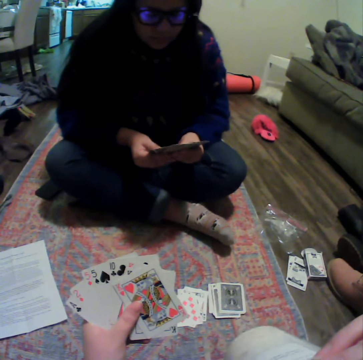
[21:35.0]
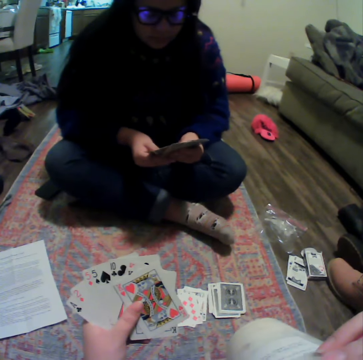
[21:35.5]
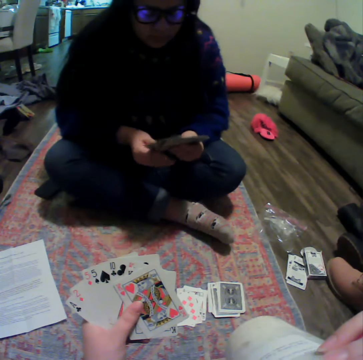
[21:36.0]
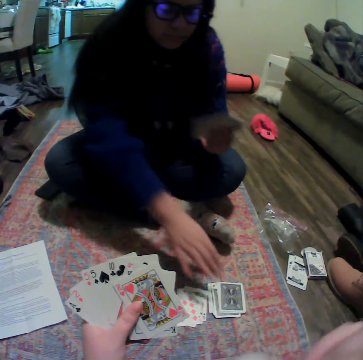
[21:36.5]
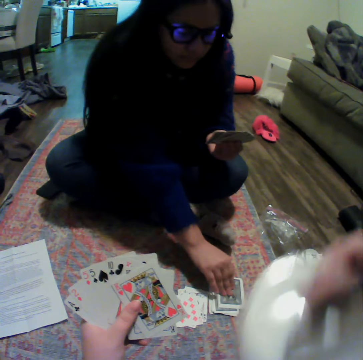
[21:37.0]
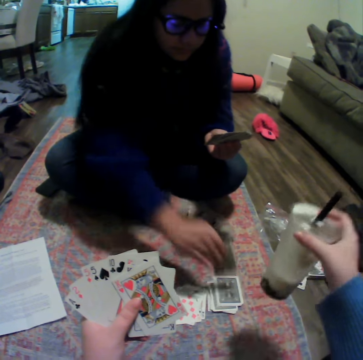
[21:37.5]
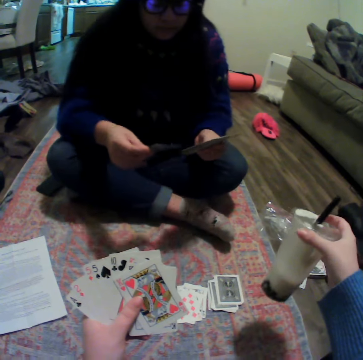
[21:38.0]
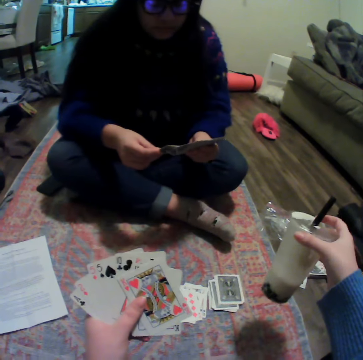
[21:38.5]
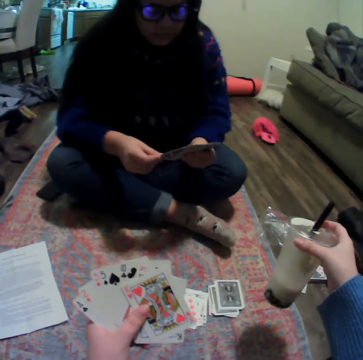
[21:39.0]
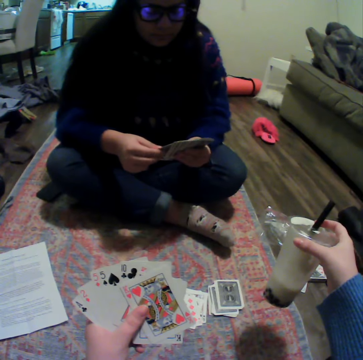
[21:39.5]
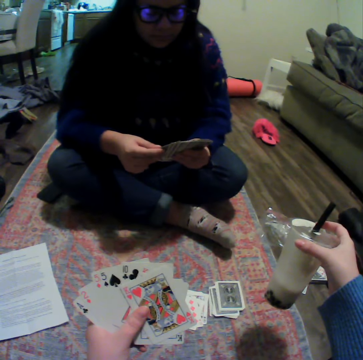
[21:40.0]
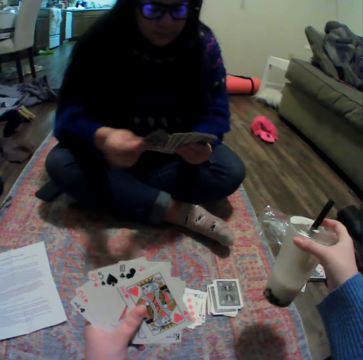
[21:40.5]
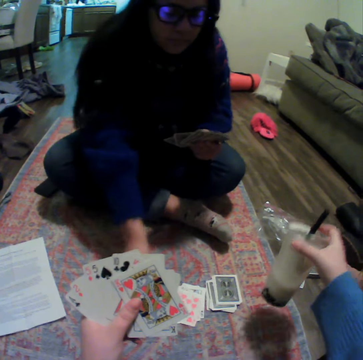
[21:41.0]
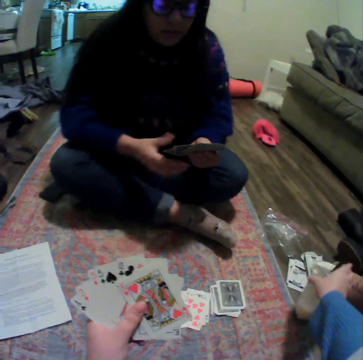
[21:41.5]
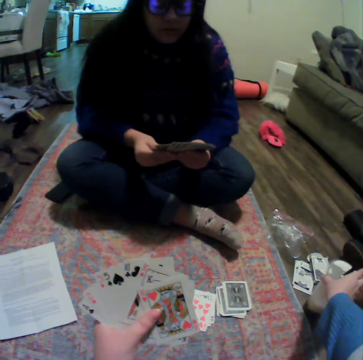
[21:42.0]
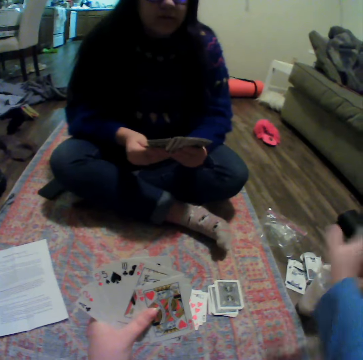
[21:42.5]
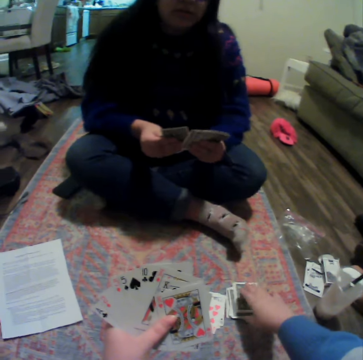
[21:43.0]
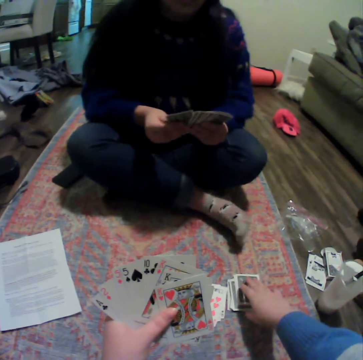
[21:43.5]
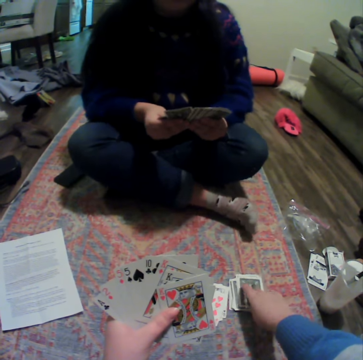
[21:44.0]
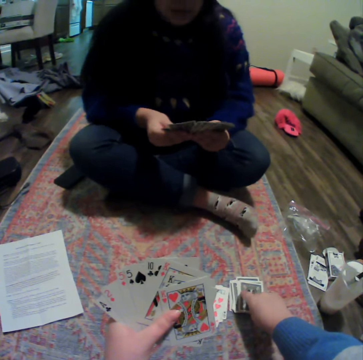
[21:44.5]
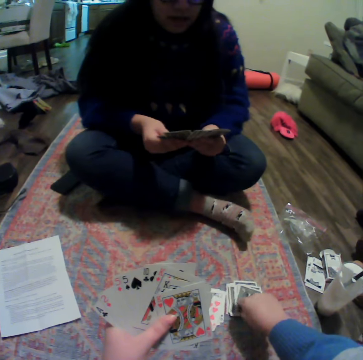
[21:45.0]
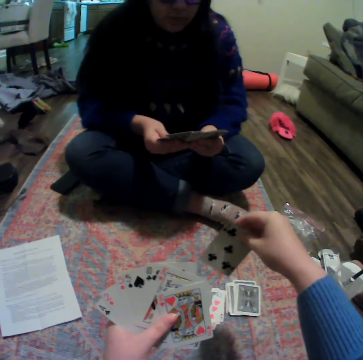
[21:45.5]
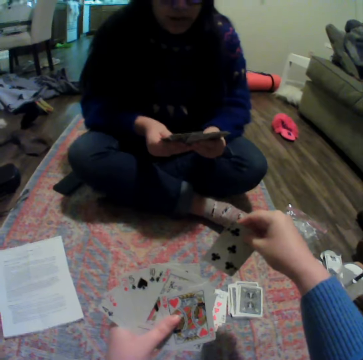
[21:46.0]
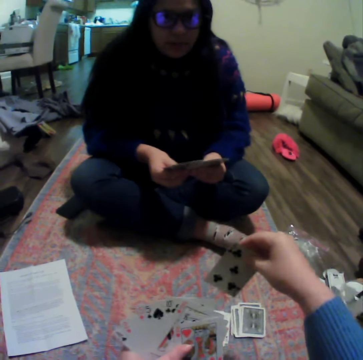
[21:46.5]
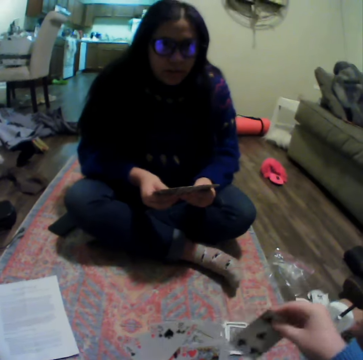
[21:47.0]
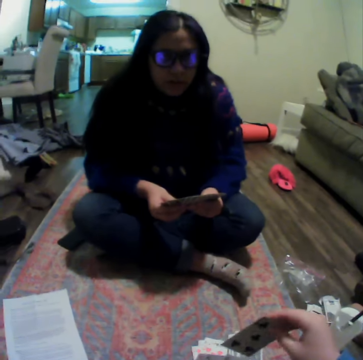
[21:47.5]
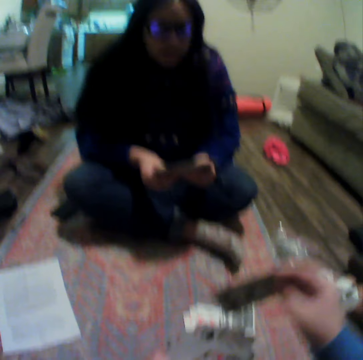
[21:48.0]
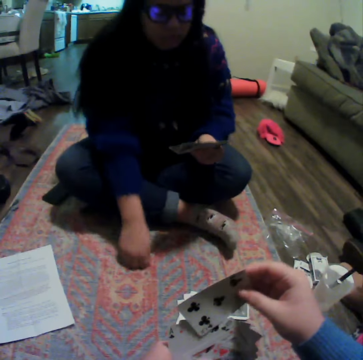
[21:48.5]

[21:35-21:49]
The camera wearer drinks something. A lady picks up a card. The camera wearer lowers a plastic cup. The lady puts the card on other cards. The lady places a card on the table. The camera wearer puts the plastic cup on the floor. The lady moves her legs. The camera wearer picks up a card on the table. They look at the card.

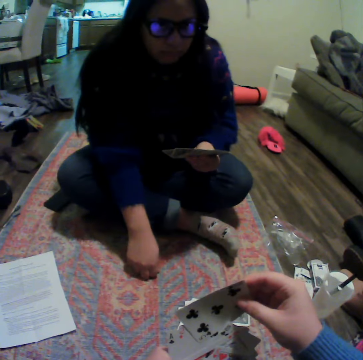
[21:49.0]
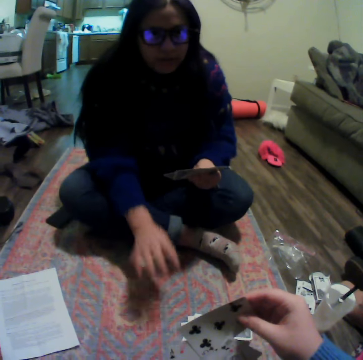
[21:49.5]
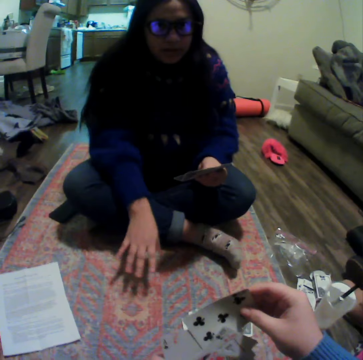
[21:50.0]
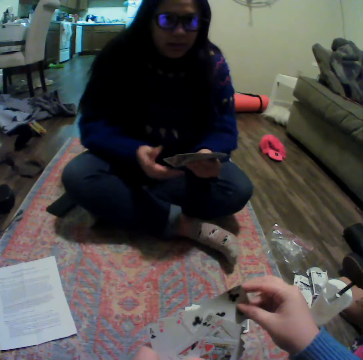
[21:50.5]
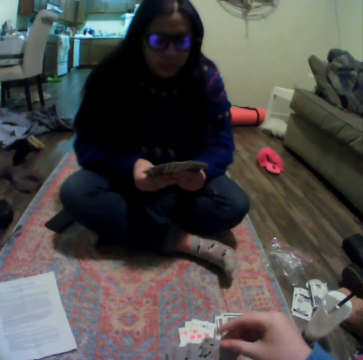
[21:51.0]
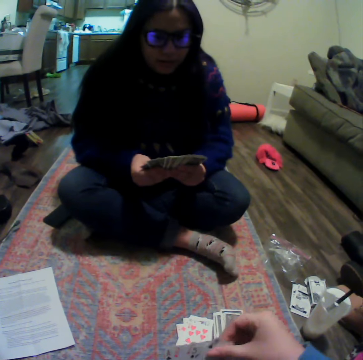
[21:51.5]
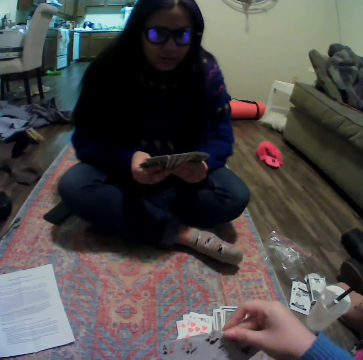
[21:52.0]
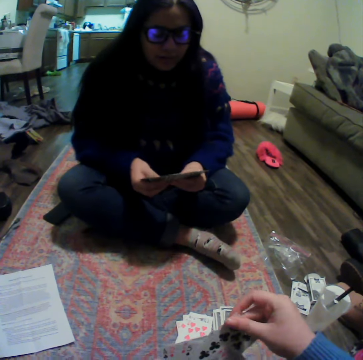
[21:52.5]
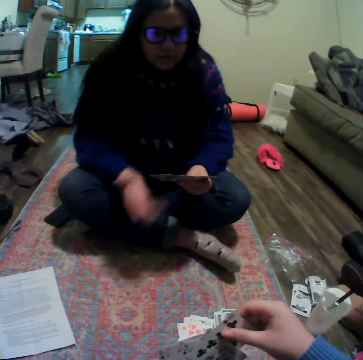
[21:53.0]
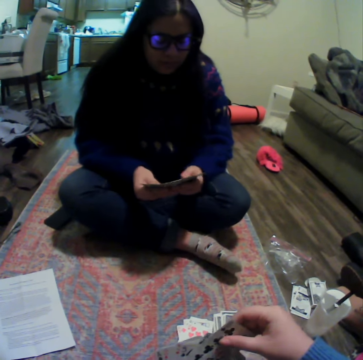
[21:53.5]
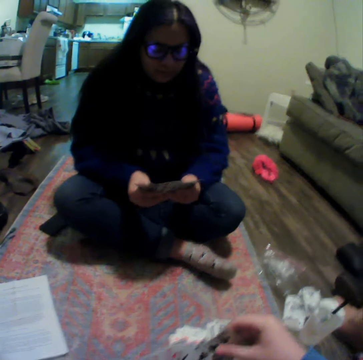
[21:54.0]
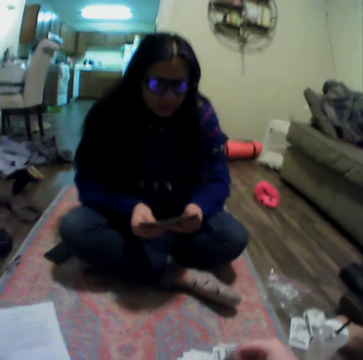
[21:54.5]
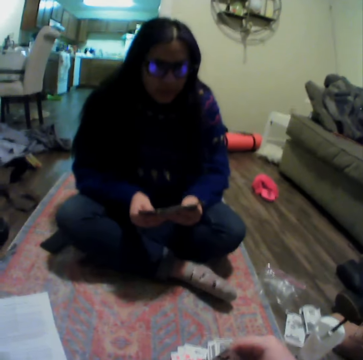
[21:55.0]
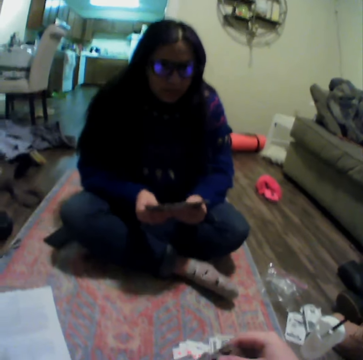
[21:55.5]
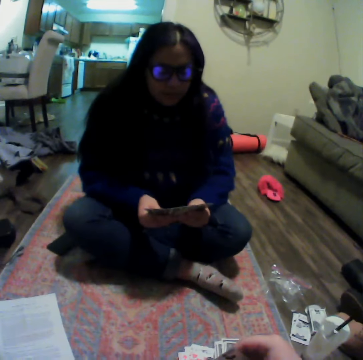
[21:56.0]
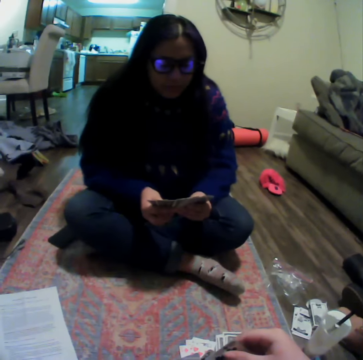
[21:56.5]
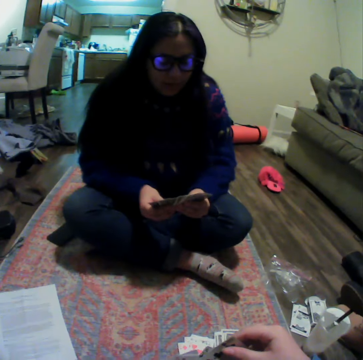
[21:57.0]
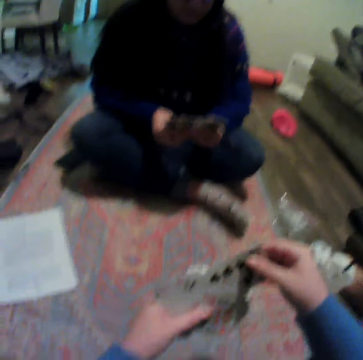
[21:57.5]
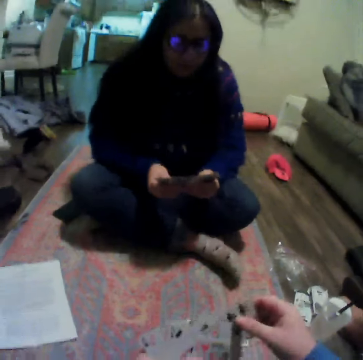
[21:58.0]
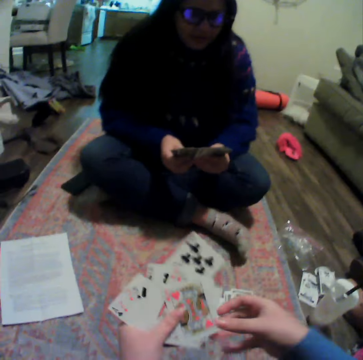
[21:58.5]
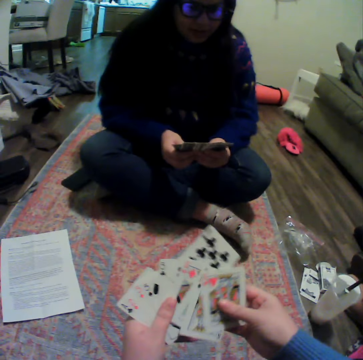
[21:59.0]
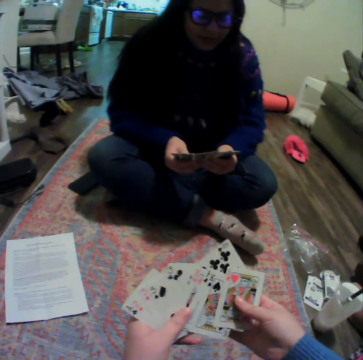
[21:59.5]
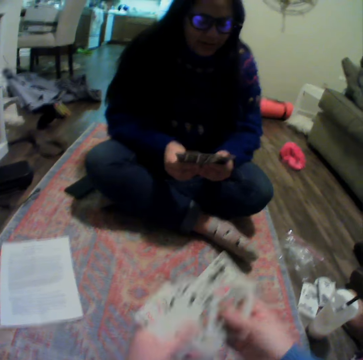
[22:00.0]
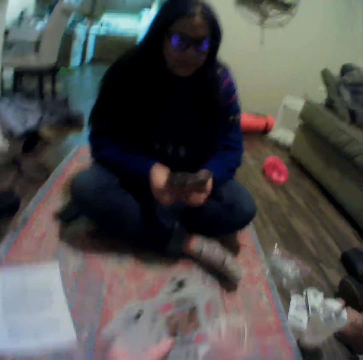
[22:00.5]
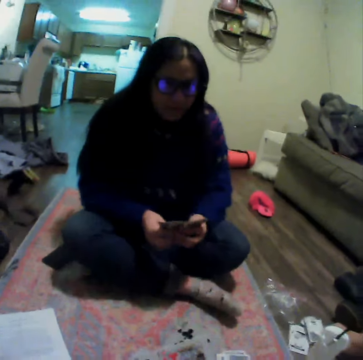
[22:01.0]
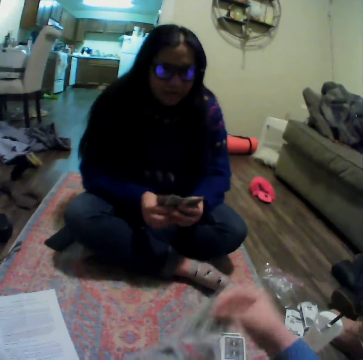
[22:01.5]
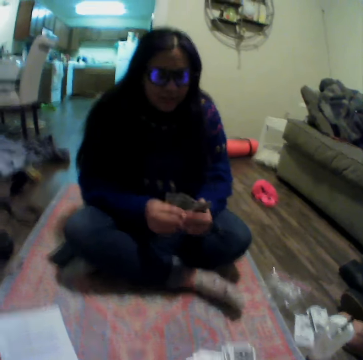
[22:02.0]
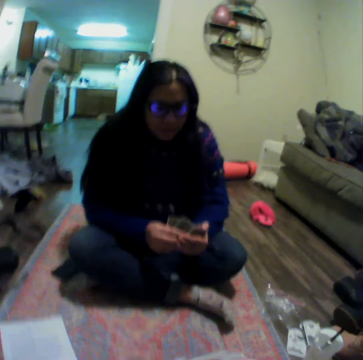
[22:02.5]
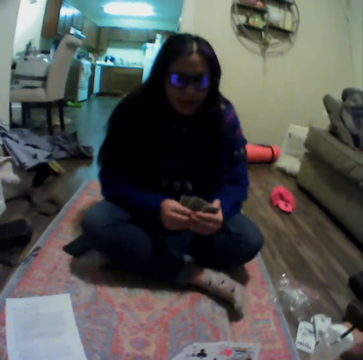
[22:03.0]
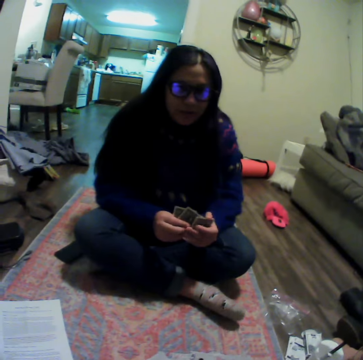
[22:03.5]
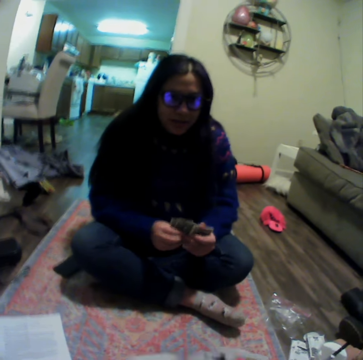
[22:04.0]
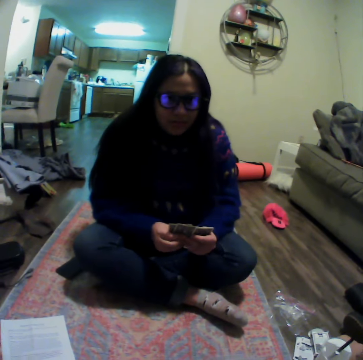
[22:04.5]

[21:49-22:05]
The camera wearer puts a card in between other cards. A lady touches down. The lady moves her hand. The lady spreads cards. The lady moves her hand. The lady talks to the camera wearer. The camera wearer spreads cards. The lady spreads cards. The camera wearer places a card on the carpet. The lady talks to the camera wearer.

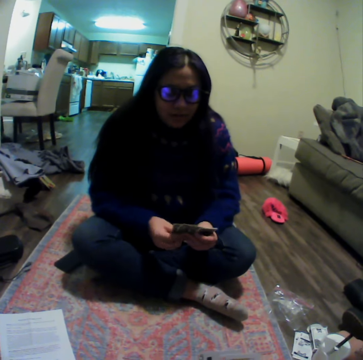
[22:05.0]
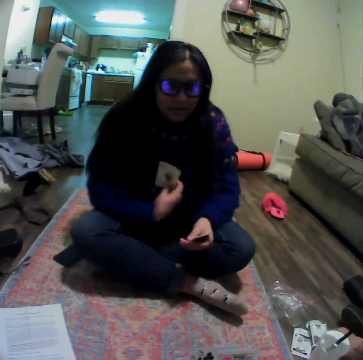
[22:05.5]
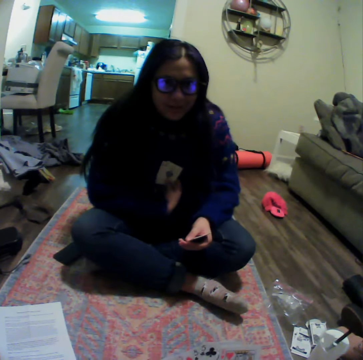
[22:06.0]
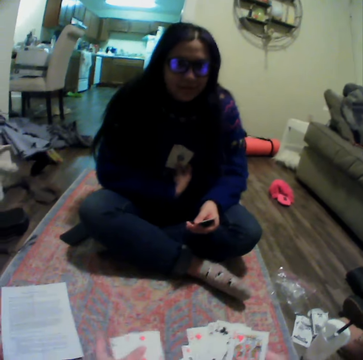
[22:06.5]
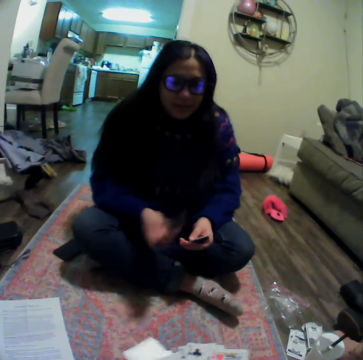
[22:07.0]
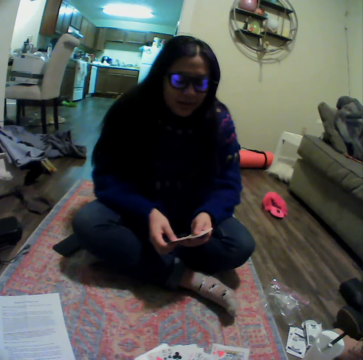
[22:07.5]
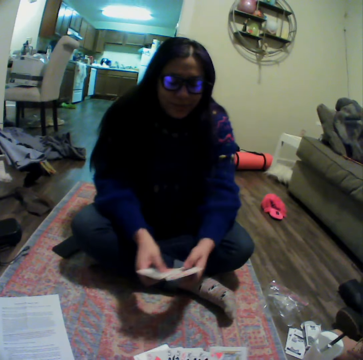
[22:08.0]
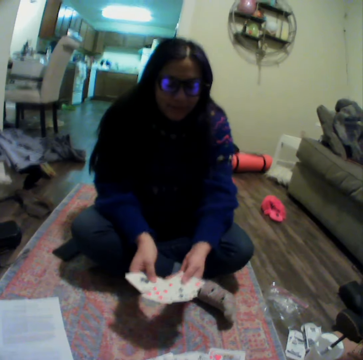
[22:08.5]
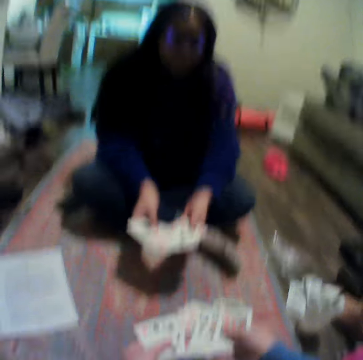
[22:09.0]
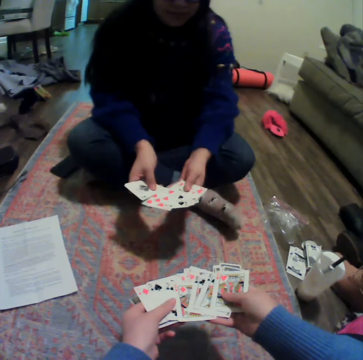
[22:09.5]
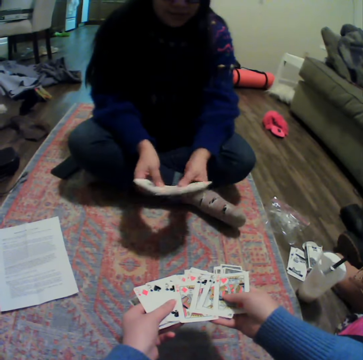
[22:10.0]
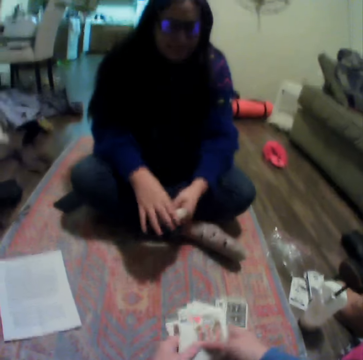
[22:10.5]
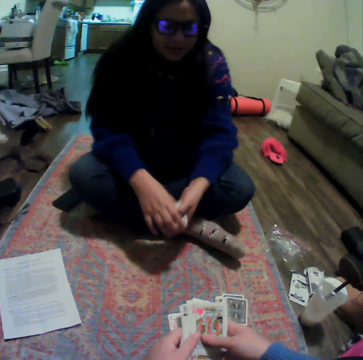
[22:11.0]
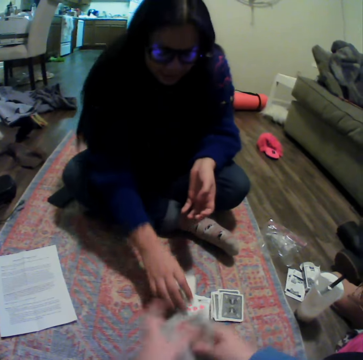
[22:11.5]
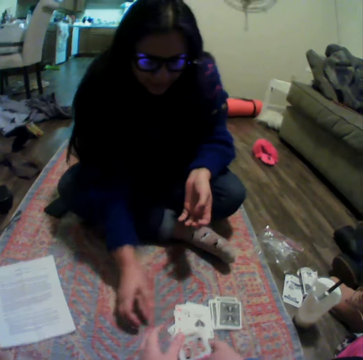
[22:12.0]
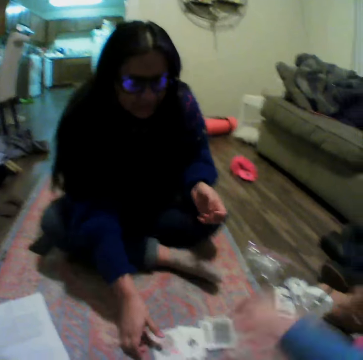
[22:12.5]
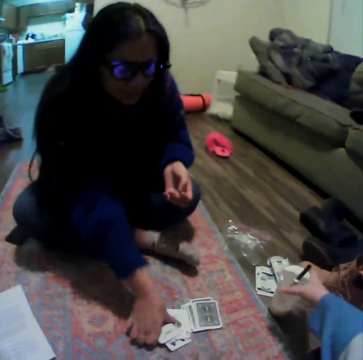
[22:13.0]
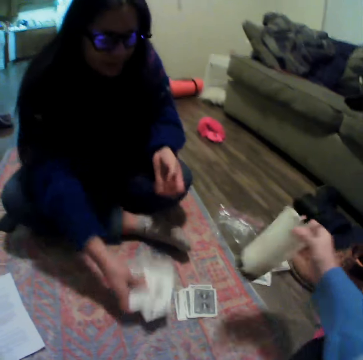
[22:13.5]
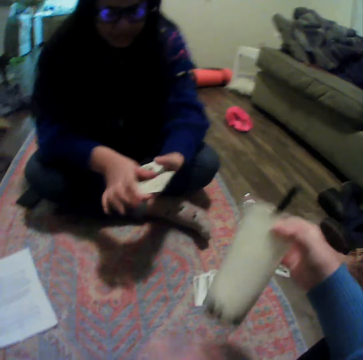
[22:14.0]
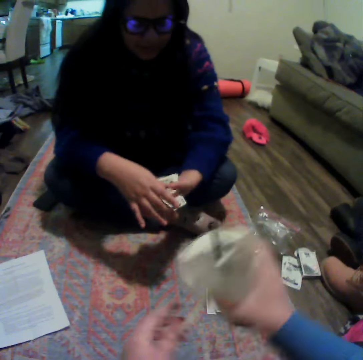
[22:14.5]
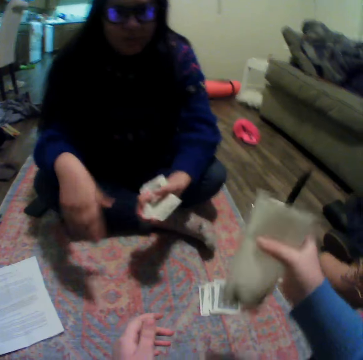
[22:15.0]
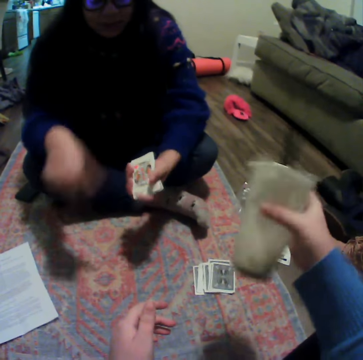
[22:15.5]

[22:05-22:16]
A lady shows her cards to the camera wearer. The lady moves her hand. The lady spreads cards. The camera wearer shows their cards to the lady. They spread cards. The lady gathers cards. The lady places the cards on the carpet. The camera wearer gathers cards and picks up a plastic cup on the floor. The lady collects cards. The camera wearer shakes the plastic cup. The lady talks to the camera wearer and moves her hand.
